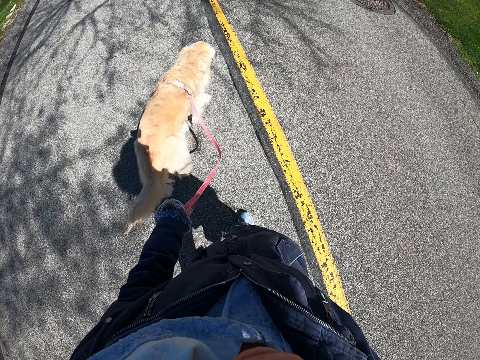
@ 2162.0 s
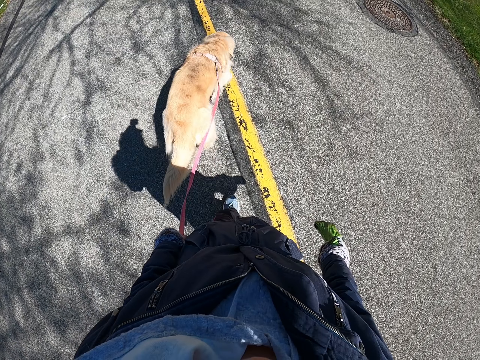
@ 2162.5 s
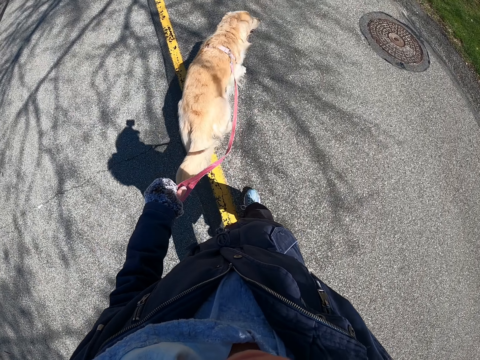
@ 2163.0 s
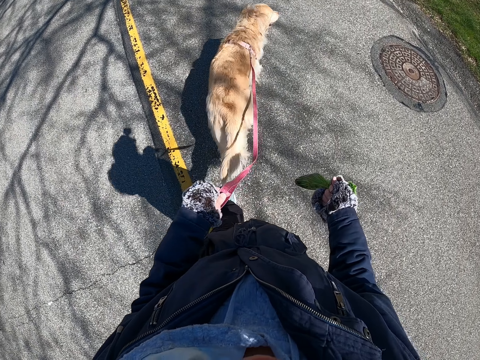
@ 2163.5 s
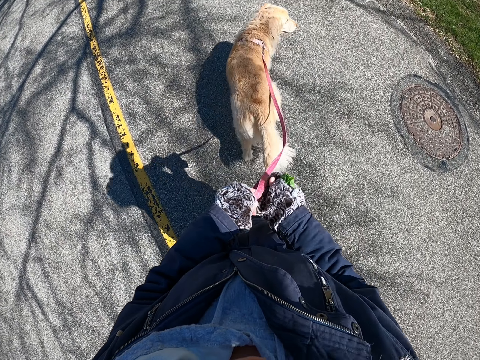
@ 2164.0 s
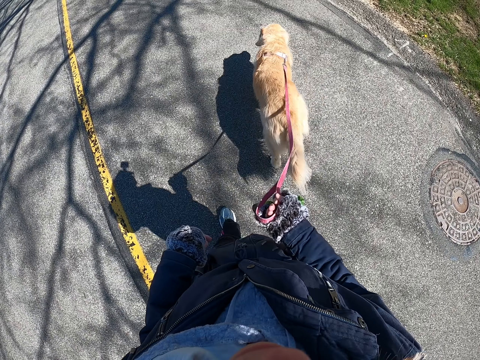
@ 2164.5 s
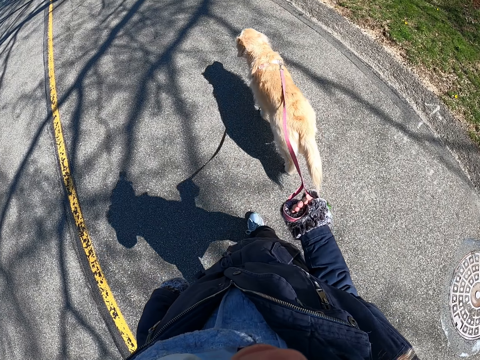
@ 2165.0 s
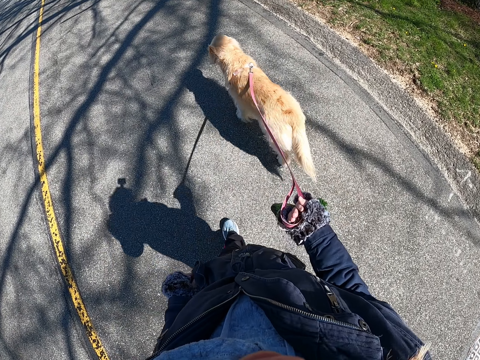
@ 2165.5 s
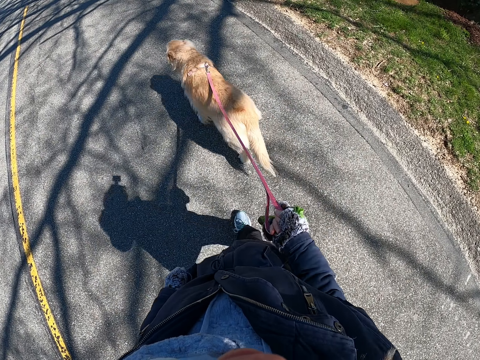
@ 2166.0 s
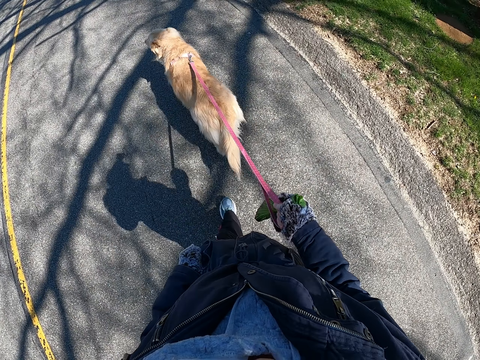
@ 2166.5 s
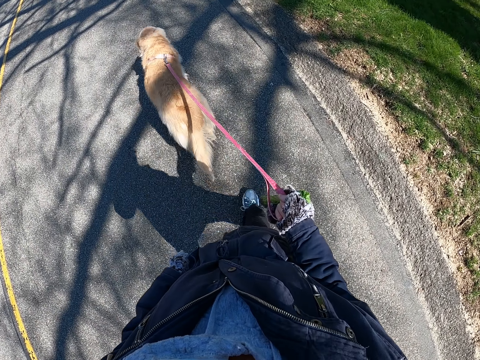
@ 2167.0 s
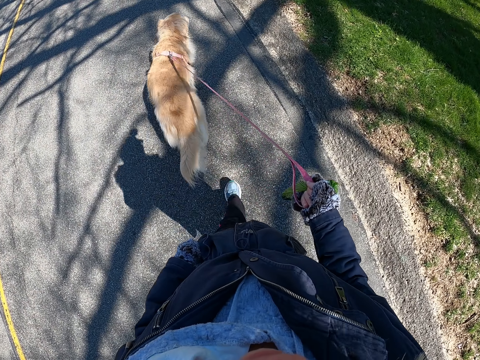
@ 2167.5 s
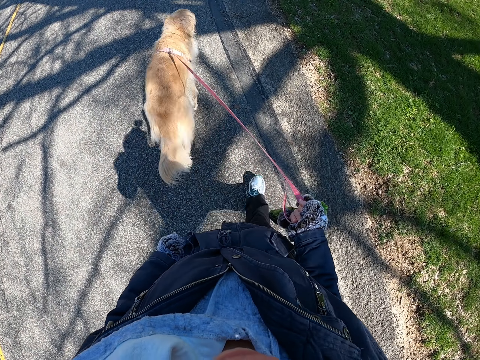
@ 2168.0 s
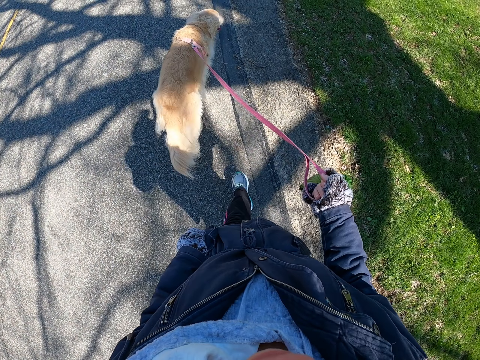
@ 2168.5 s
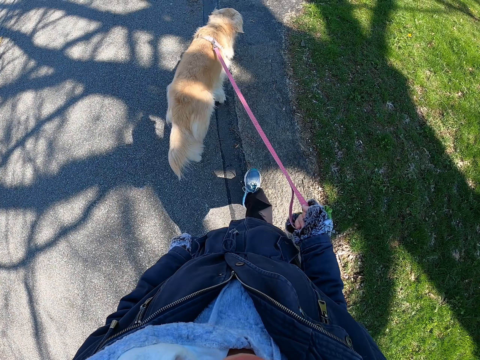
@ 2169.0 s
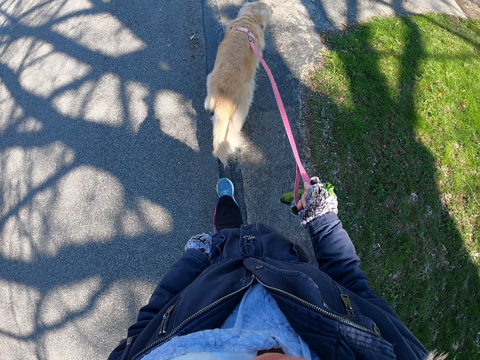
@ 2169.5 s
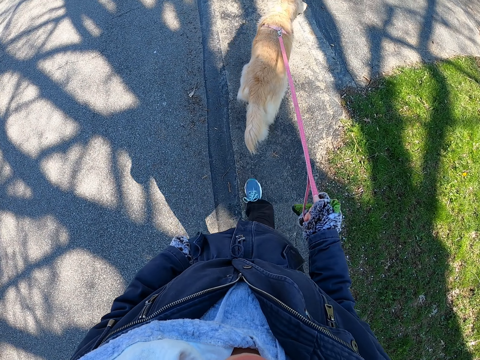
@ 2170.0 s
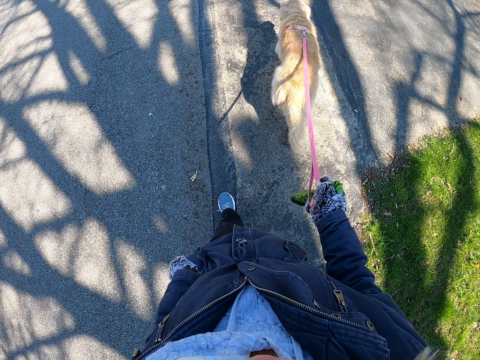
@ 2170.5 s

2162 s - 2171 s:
The camera wearer transfers the dog leash to the right hand. She holds a dog with the dog leash on her left hand. She puts her left hand into the pocket and removes a phone from the pocket.

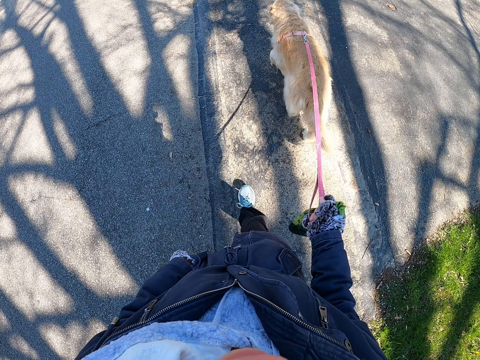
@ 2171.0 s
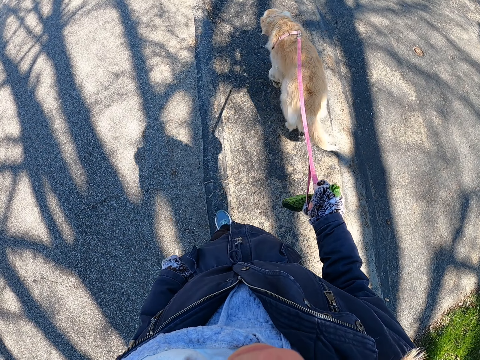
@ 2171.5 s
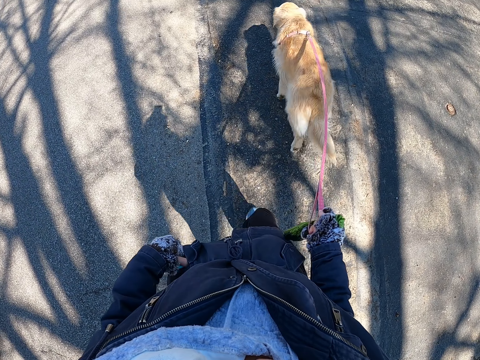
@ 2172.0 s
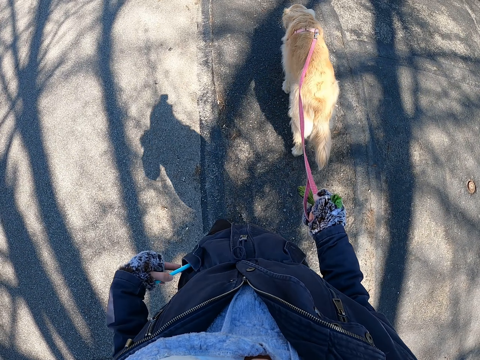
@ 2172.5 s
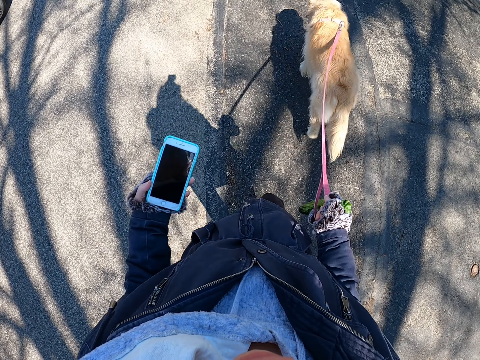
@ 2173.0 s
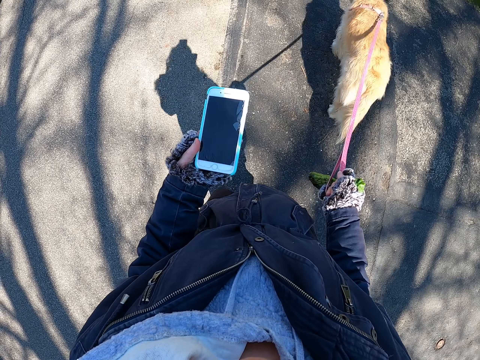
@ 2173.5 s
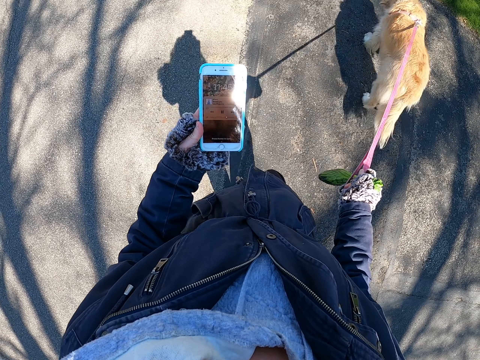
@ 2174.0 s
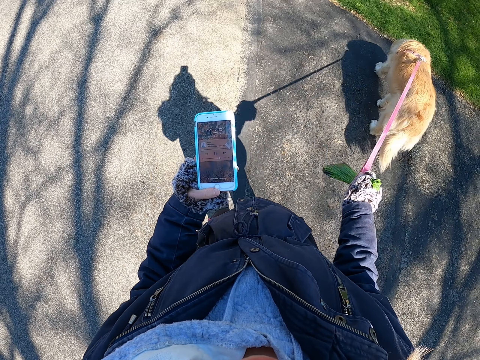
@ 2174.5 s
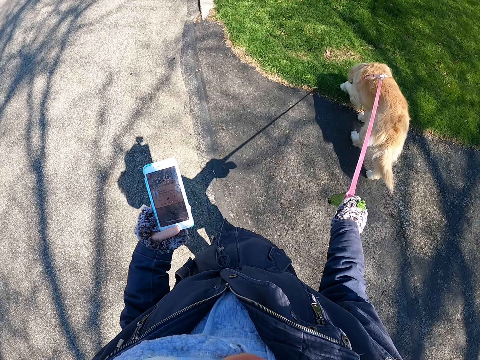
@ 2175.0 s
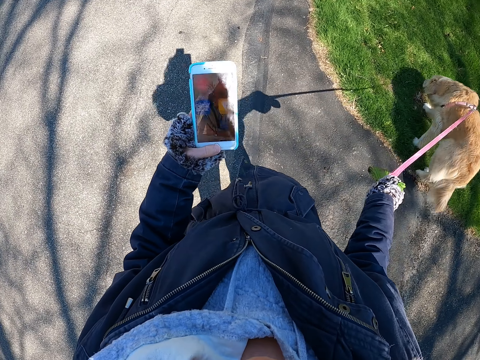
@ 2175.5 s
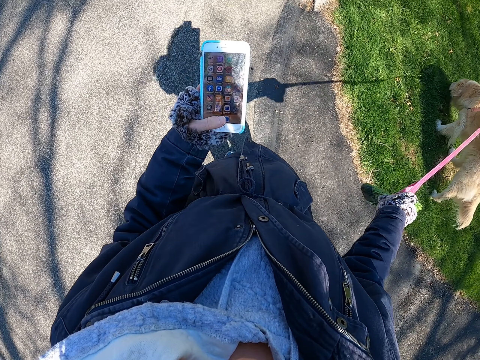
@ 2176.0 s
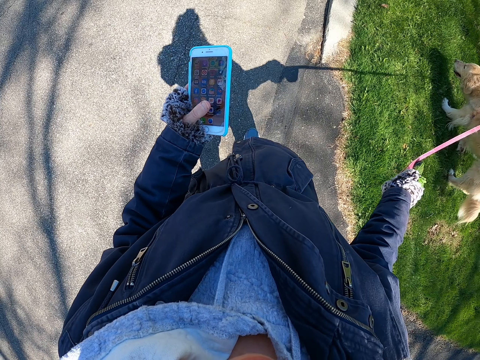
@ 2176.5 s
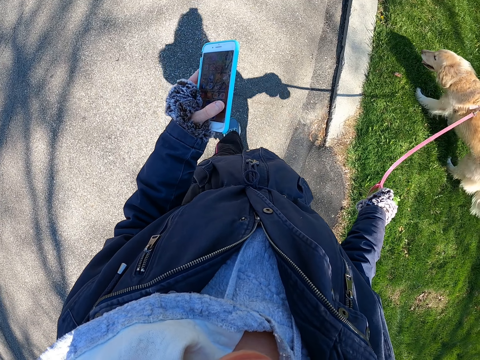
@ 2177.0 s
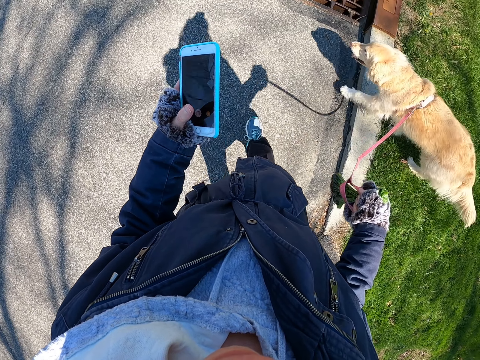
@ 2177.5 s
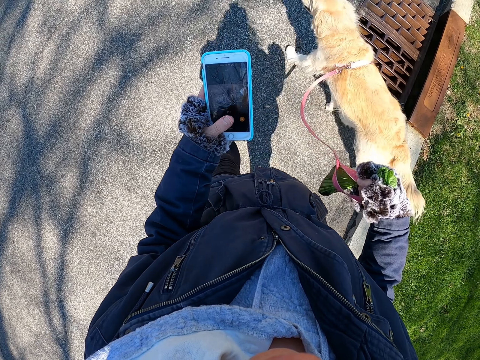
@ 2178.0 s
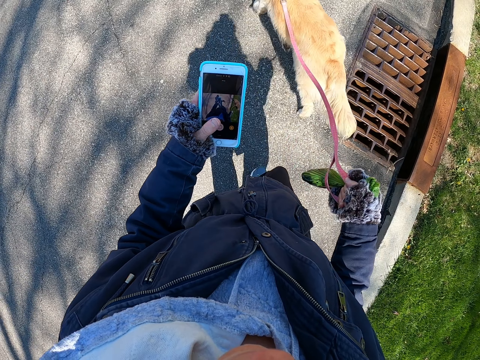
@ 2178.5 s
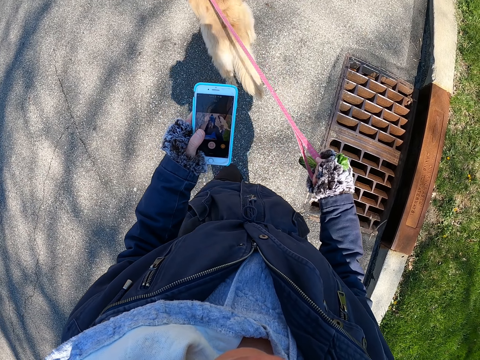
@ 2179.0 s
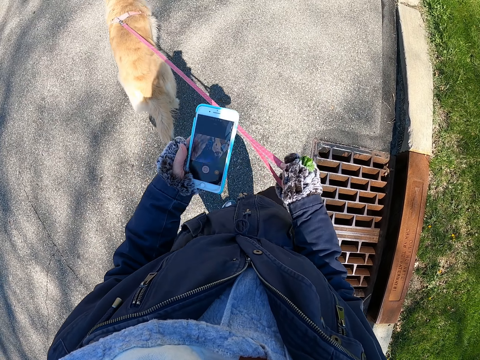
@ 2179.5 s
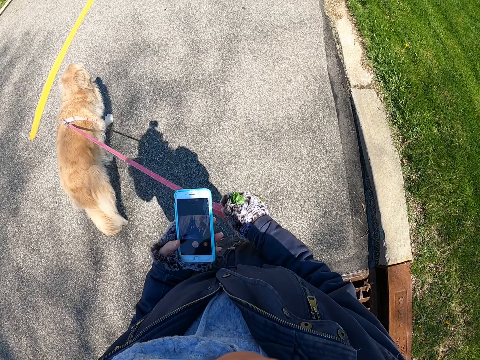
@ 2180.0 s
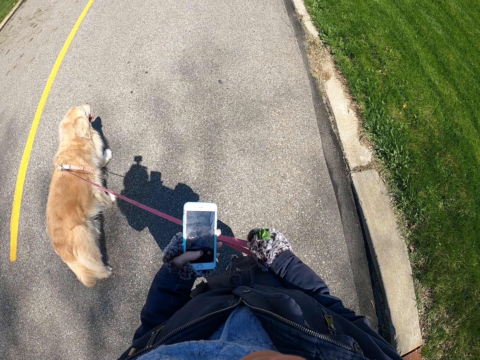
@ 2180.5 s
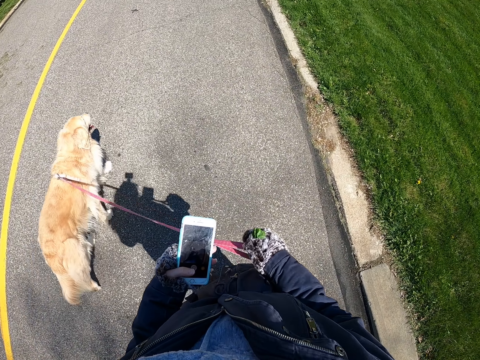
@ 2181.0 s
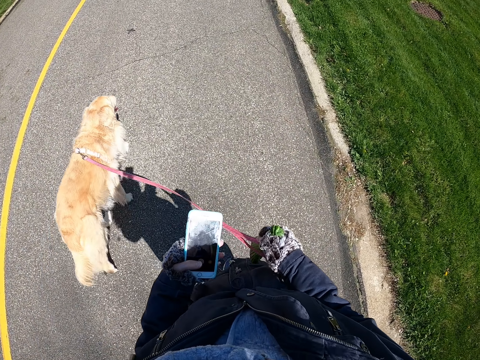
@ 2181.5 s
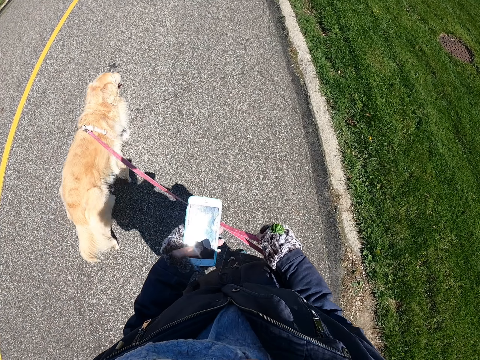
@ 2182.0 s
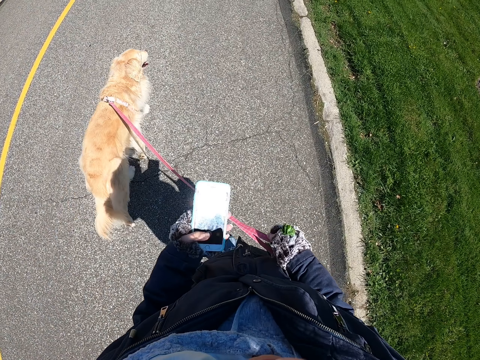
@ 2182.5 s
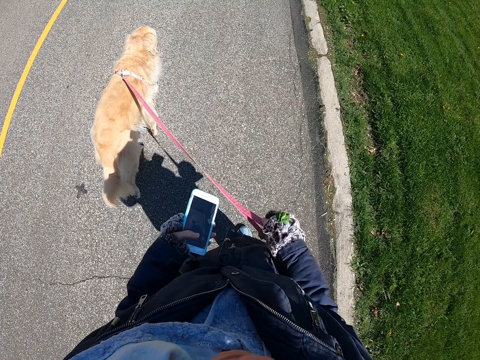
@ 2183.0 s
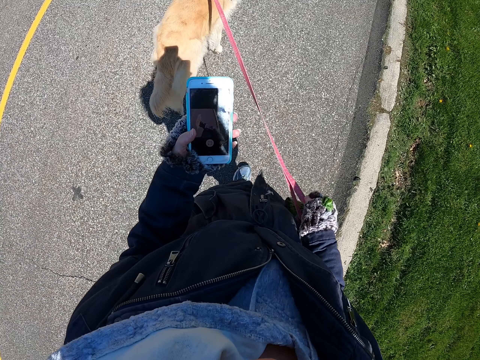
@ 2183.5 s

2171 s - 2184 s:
The camera wearer looks at the phone. She removes the phone from the pocket. She unlocks her phone with her left hand. She scrolls on the phone. She takes a video with her phone.
